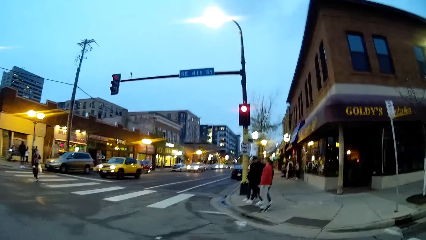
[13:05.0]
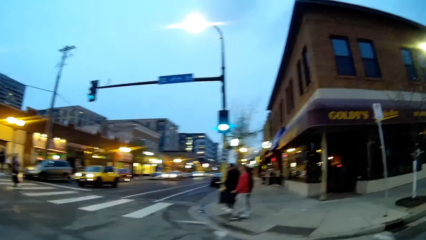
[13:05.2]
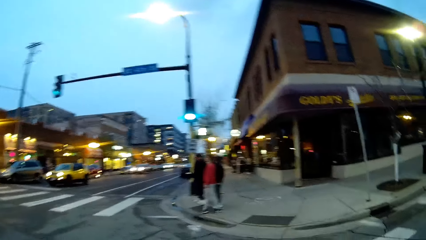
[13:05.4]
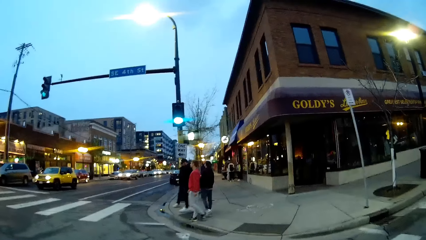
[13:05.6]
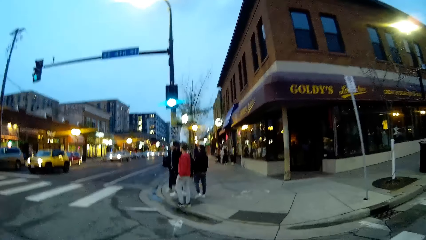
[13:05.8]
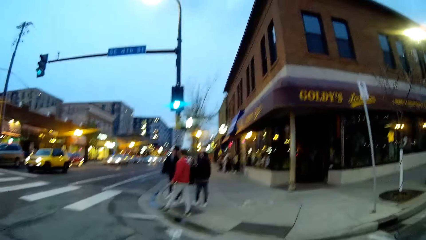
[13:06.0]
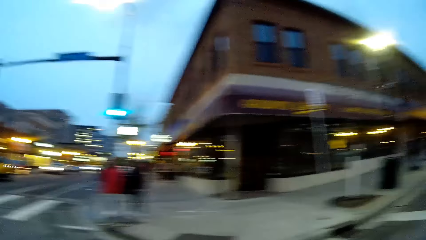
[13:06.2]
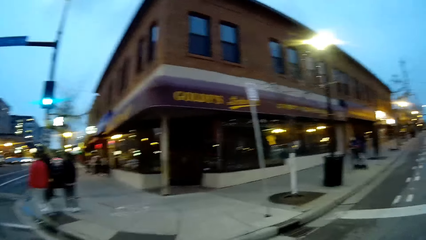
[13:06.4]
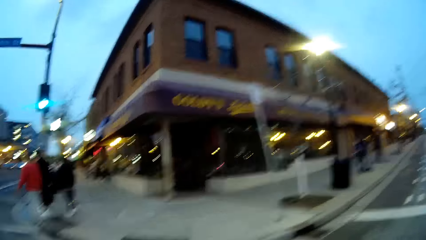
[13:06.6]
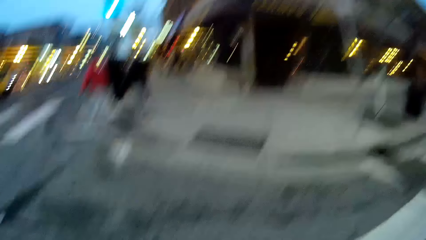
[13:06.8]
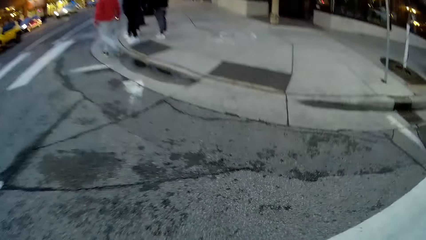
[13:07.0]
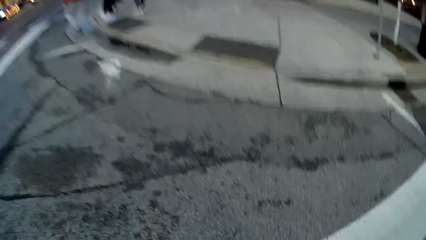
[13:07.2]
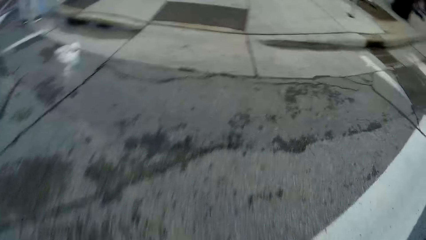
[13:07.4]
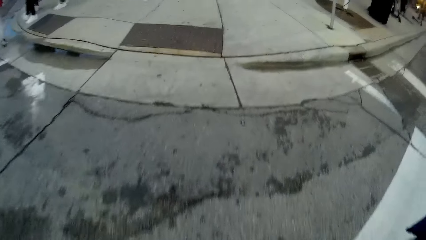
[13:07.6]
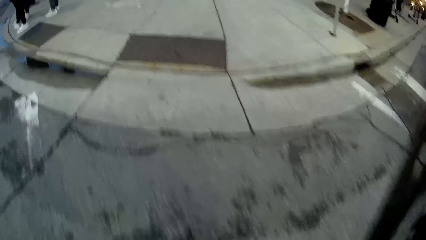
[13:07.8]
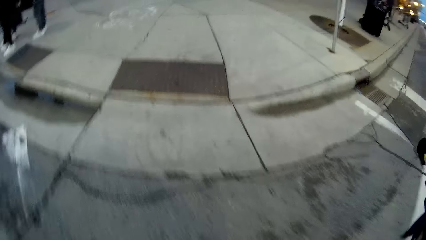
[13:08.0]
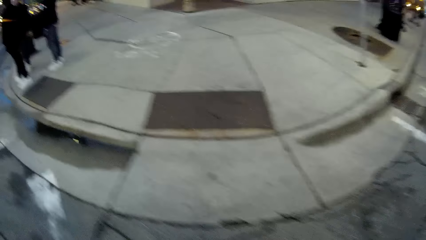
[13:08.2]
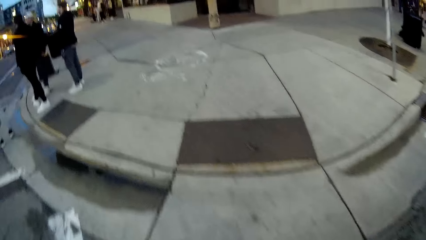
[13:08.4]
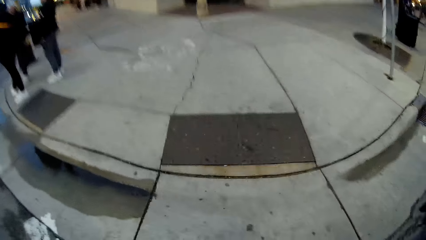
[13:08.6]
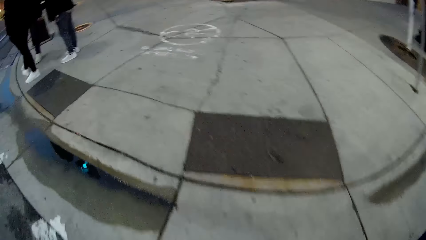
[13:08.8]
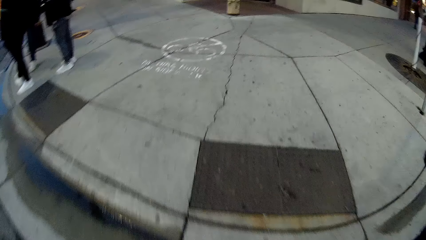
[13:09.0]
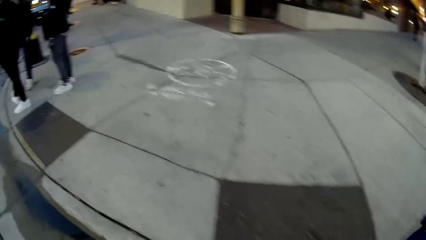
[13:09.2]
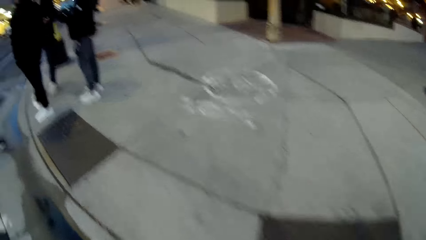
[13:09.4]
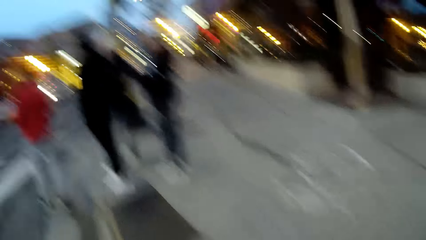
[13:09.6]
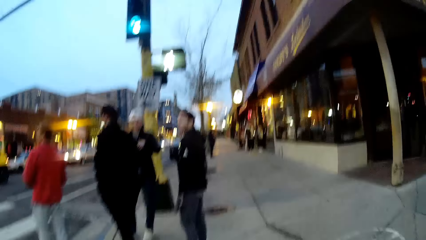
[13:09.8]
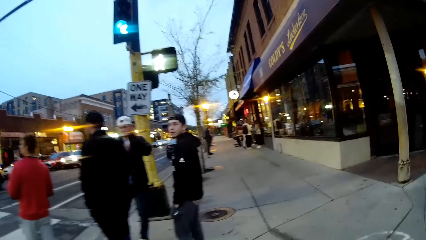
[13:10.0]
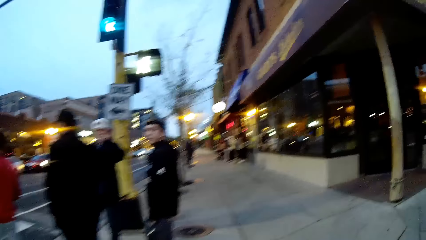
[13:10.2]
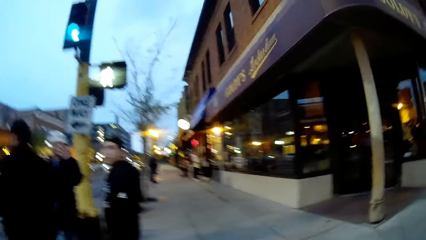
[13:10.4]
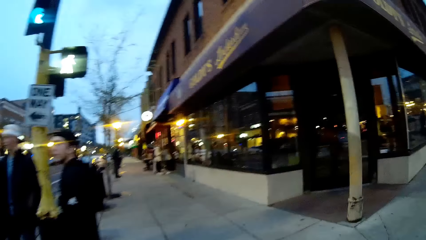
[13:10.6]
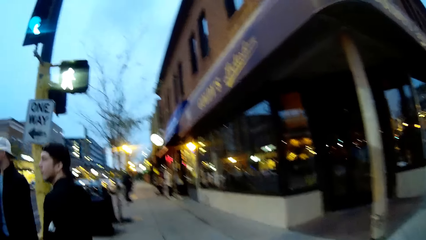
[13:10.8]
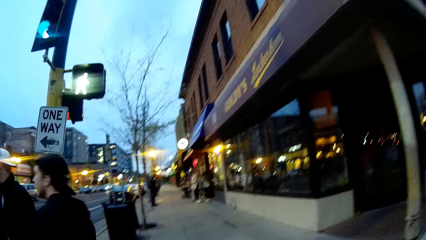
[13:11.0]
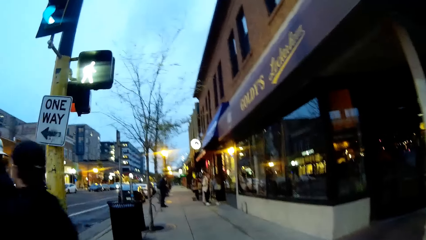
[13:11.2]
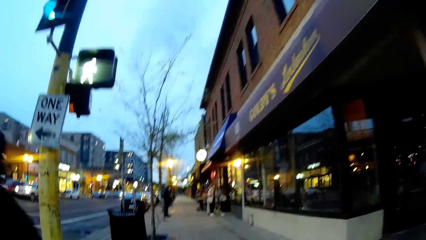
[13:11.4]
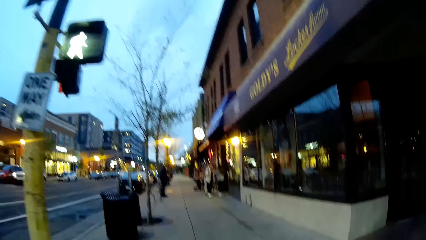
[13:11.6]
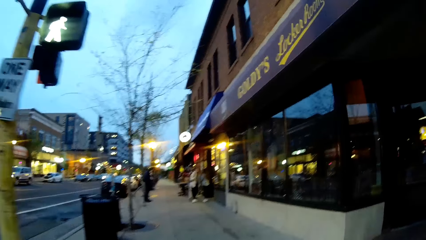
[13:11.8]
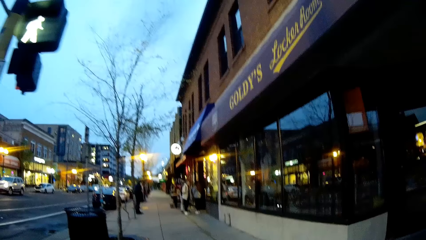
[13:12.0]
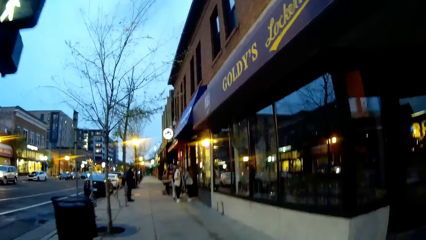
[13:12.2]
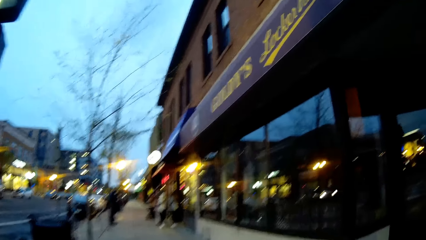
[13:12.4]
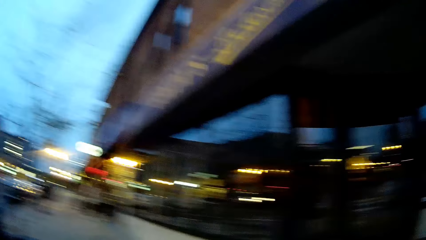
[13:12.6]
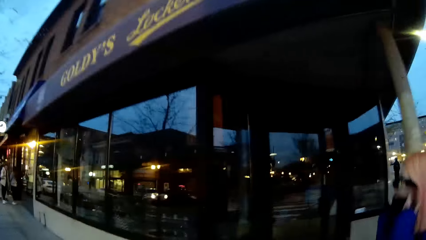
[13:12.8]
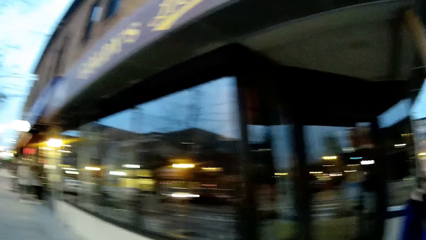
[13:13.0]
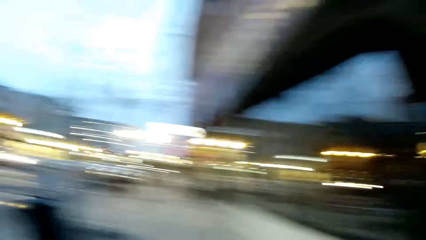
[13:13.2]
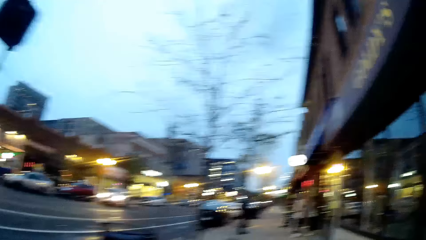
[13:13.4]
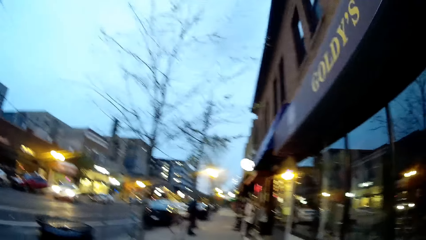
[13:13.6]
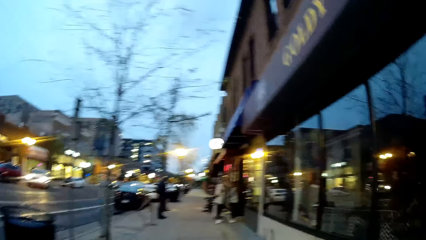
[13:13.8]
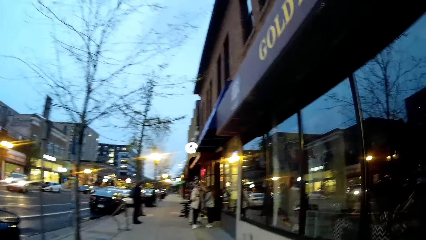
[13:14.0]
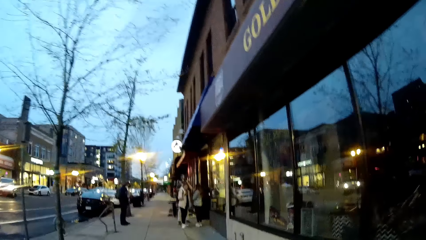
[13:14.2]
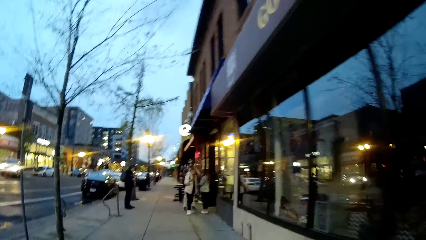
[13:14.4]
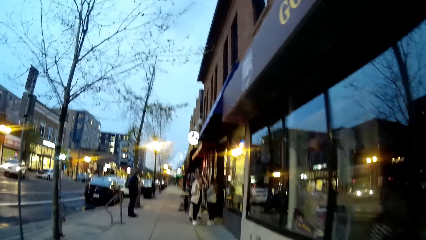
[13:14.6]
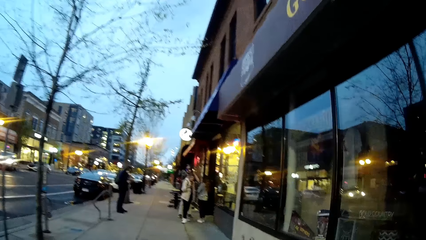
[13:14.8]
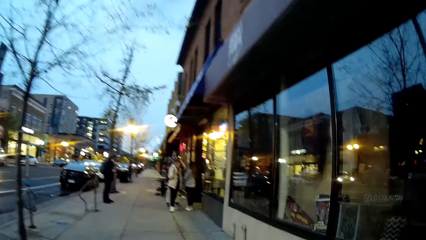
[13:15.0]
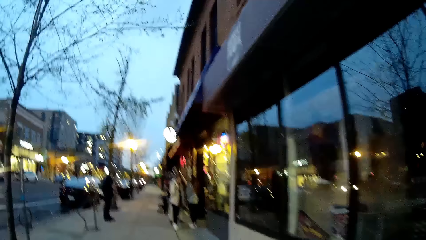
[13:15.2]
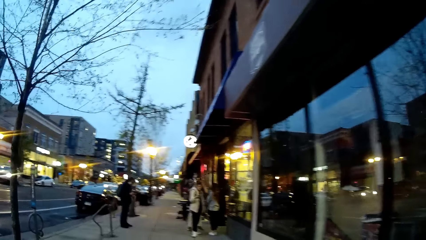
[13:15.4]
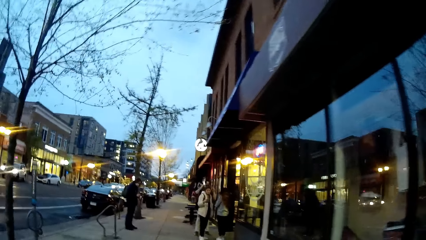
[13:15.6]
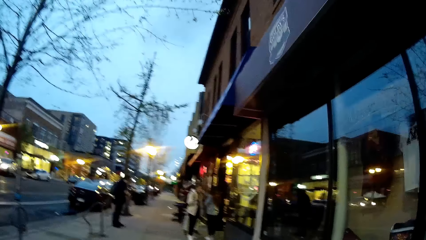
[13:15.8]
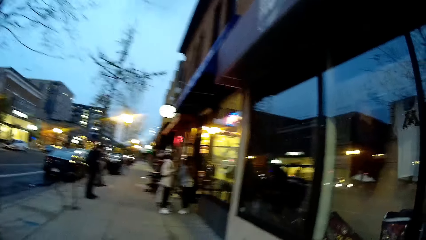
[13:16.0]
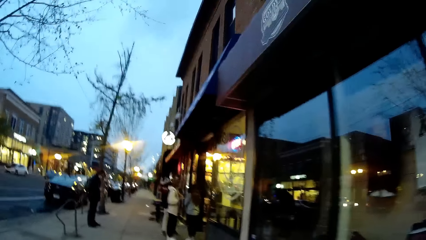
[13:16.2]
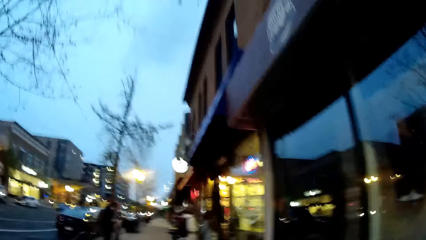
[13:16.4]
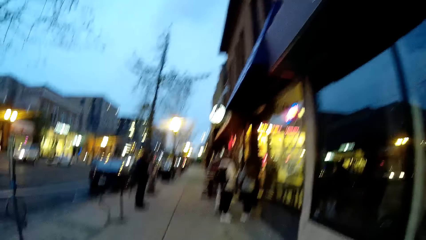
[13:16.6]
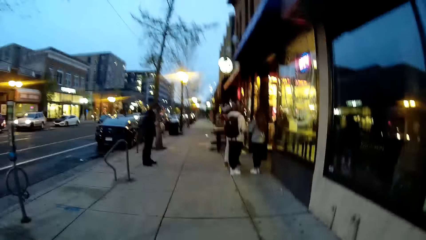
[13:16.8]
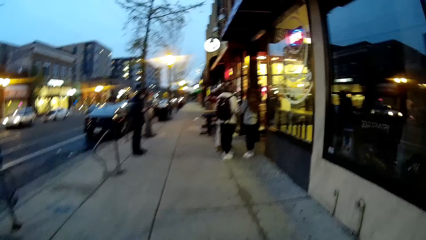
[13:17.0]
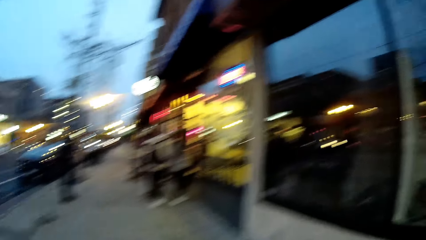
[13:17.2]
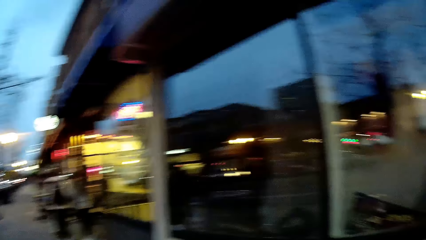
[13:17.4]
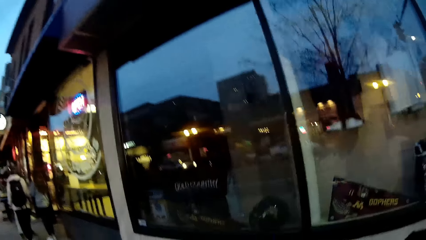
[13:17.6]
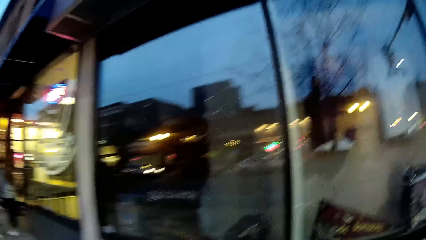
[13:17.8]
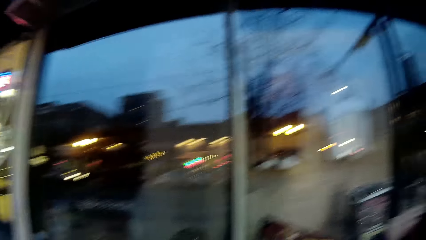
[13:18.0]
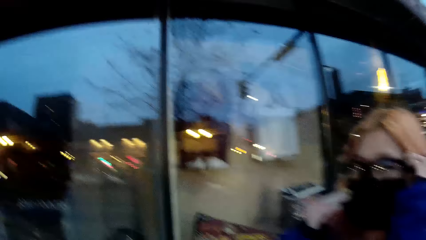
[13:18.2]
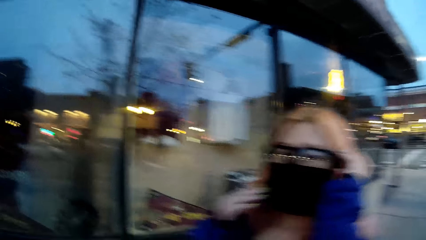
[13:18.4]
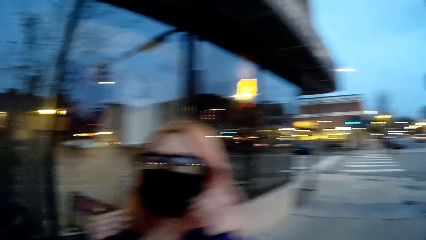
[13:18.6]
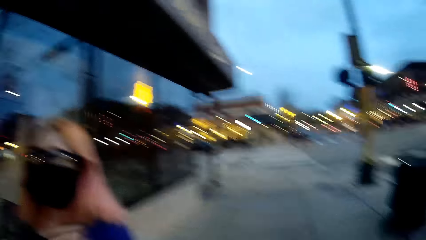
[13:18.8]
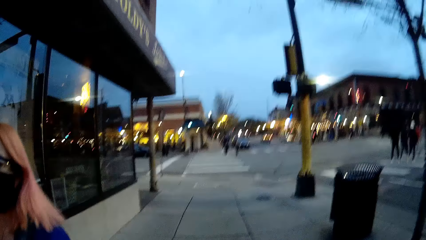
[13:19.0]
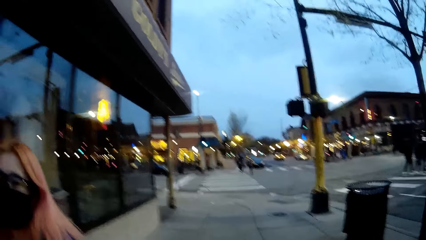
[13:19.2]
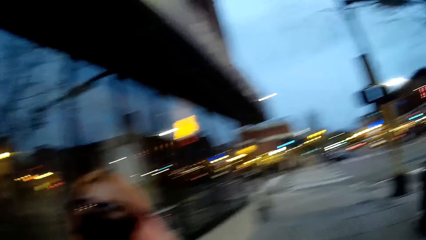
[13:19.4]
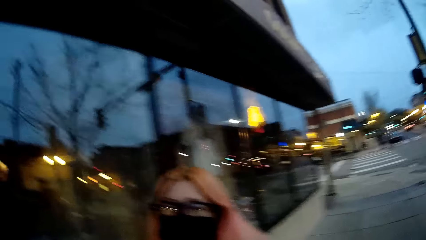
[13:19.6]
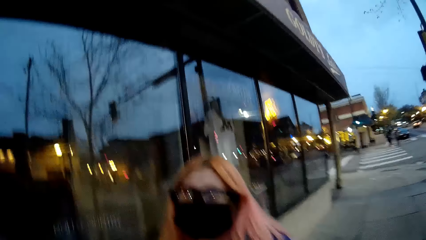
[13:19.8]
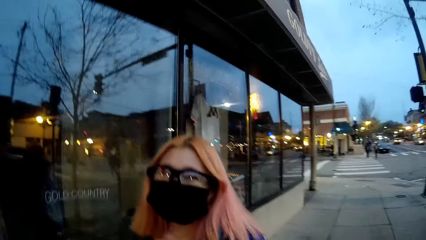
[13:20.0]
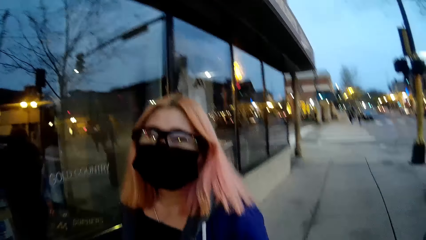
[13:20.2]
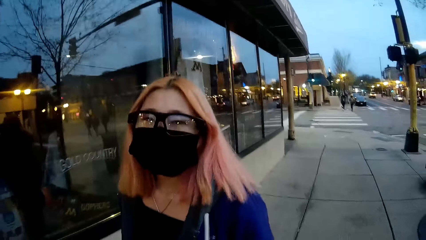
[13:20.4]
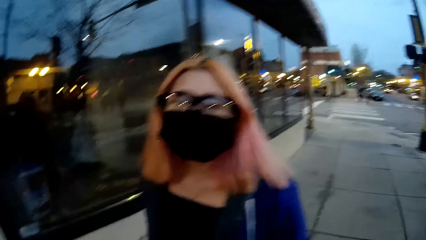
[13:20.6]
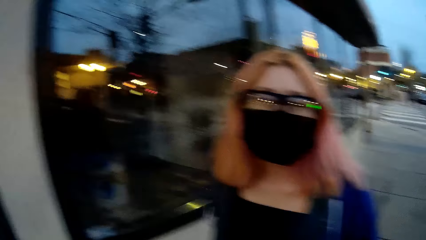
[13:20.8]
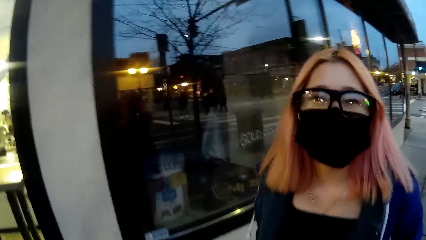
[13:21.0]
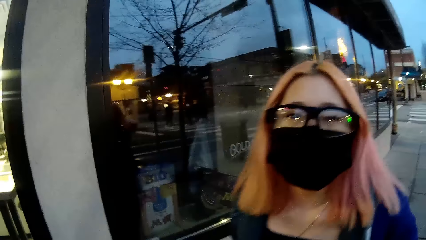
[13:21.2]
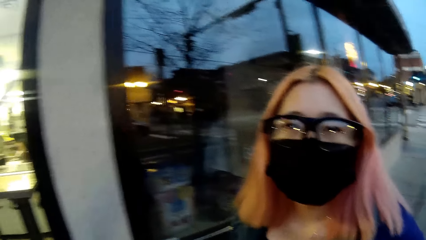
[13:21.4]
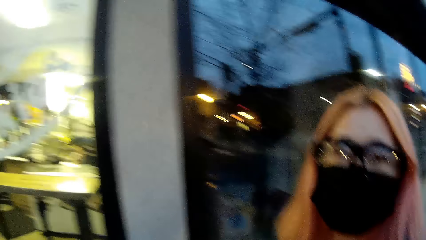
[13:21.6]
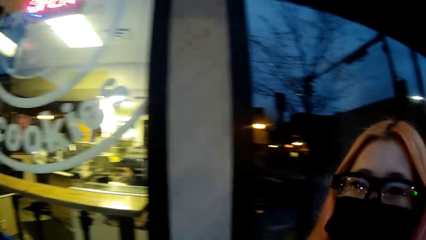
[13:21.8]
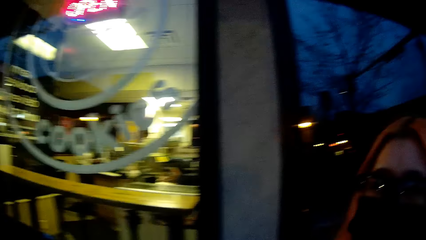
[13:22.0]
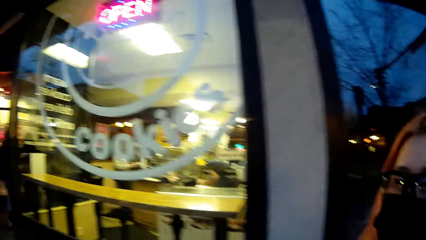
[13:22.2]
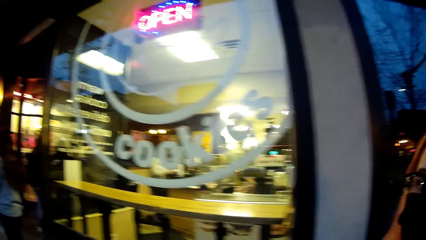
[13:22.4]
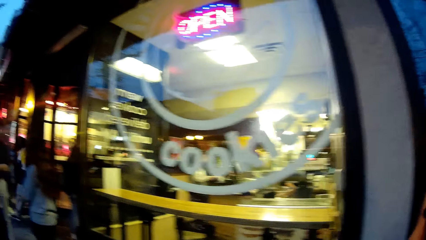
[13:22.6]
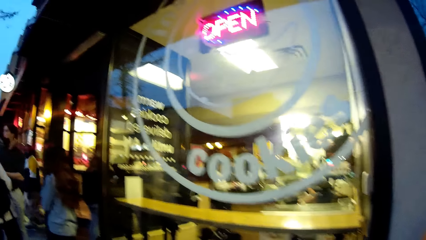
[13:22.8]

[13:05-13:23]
The camera wearer walks on a sidewalk along the road. They walk across the road. The woman wears a nose mask on her face with both hands. The camera wearer looks around.
